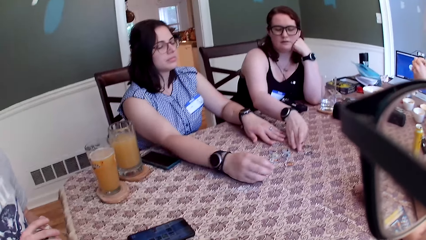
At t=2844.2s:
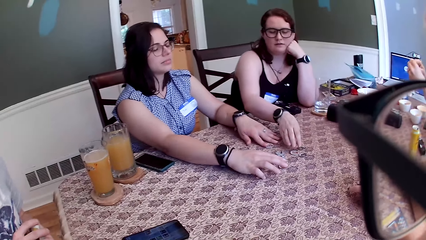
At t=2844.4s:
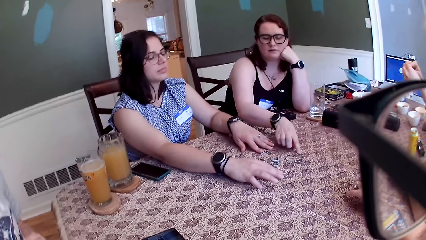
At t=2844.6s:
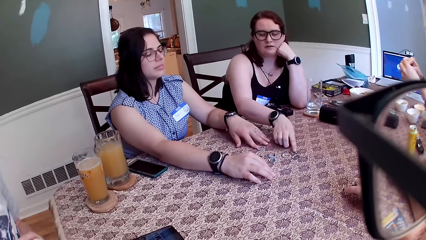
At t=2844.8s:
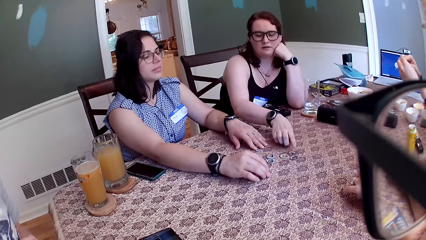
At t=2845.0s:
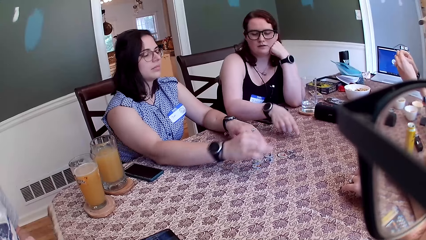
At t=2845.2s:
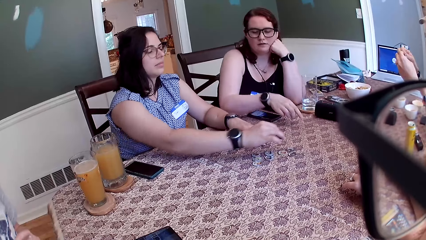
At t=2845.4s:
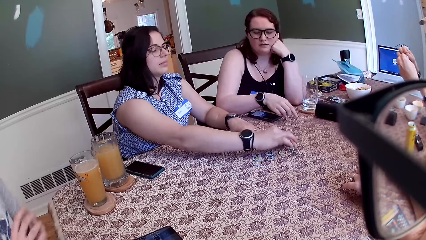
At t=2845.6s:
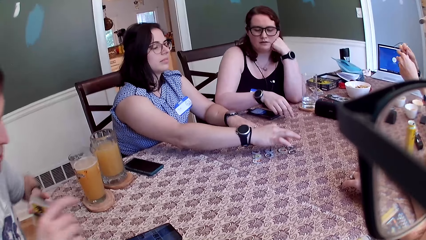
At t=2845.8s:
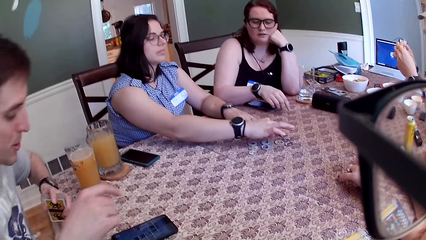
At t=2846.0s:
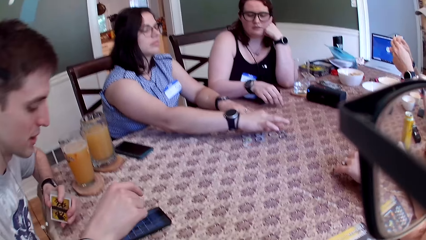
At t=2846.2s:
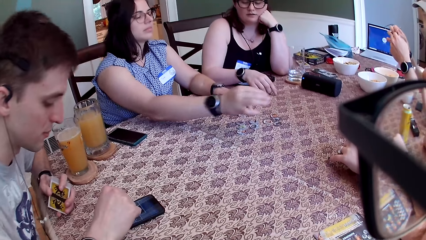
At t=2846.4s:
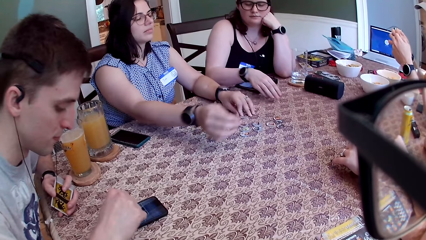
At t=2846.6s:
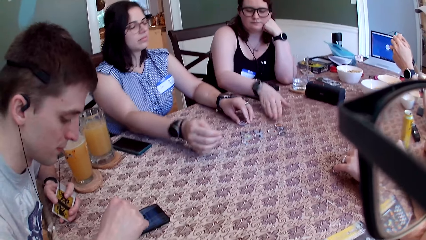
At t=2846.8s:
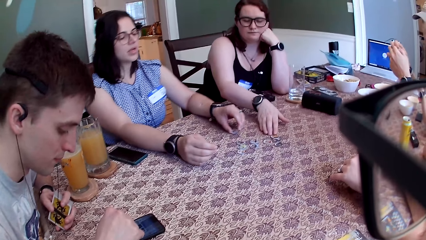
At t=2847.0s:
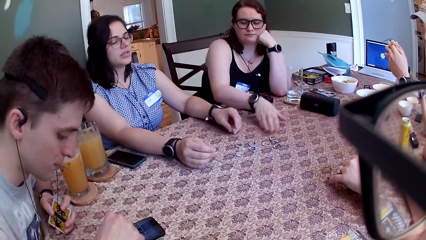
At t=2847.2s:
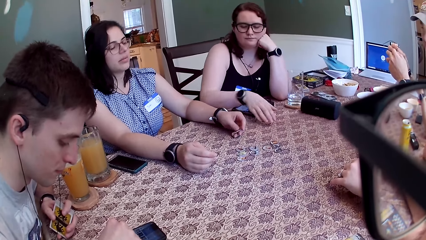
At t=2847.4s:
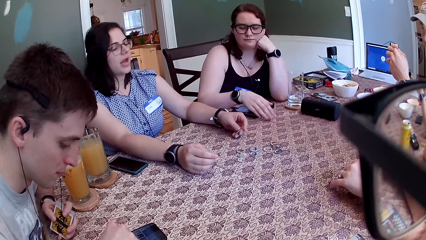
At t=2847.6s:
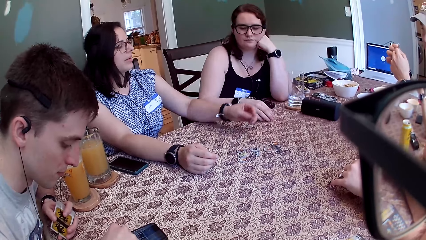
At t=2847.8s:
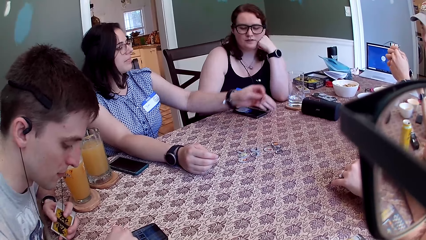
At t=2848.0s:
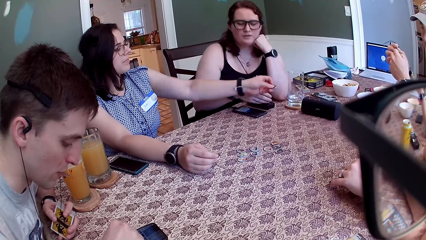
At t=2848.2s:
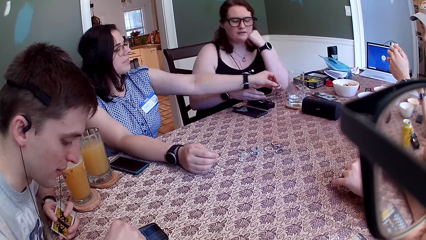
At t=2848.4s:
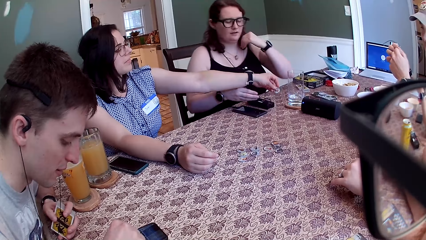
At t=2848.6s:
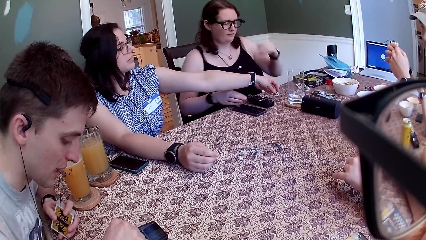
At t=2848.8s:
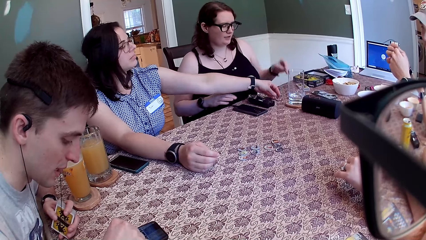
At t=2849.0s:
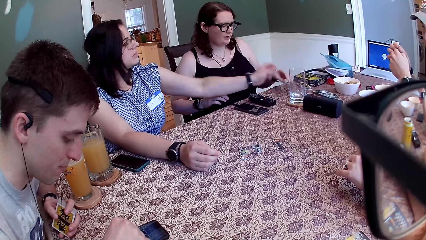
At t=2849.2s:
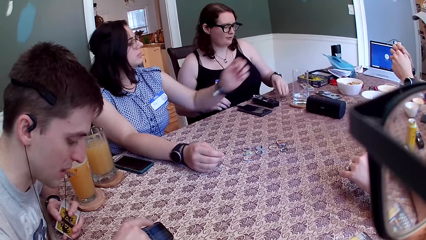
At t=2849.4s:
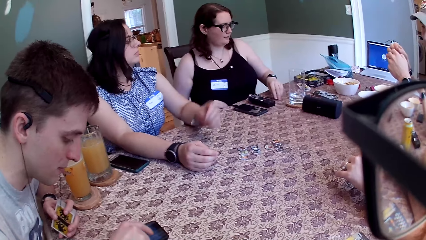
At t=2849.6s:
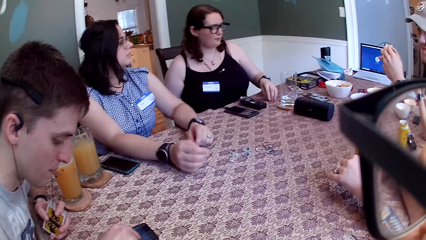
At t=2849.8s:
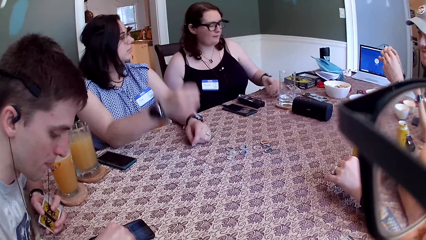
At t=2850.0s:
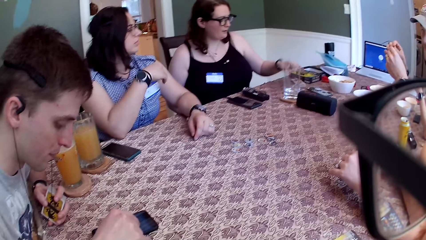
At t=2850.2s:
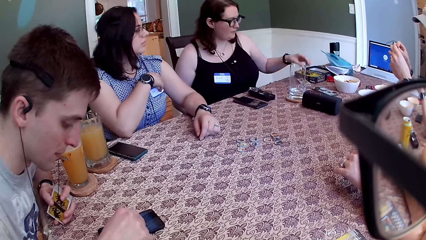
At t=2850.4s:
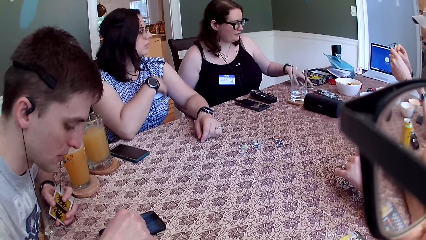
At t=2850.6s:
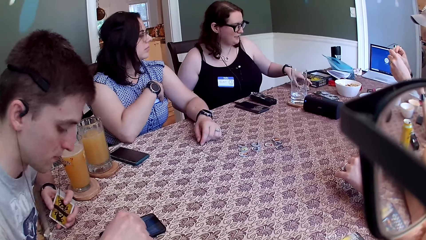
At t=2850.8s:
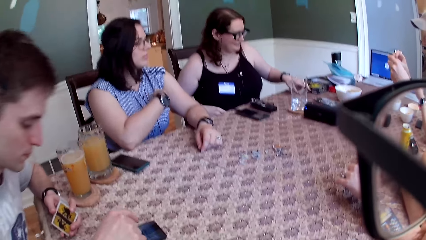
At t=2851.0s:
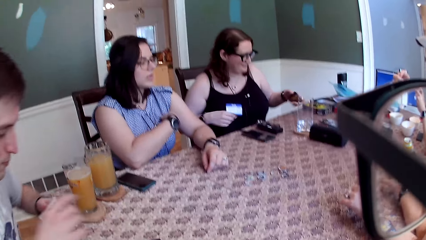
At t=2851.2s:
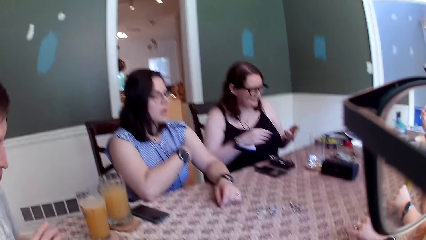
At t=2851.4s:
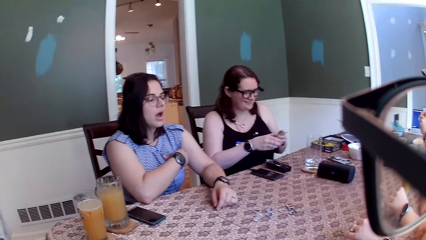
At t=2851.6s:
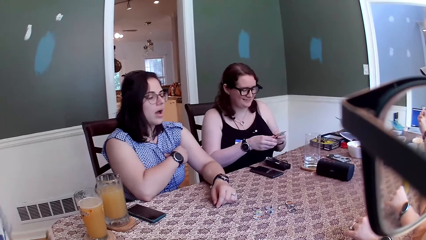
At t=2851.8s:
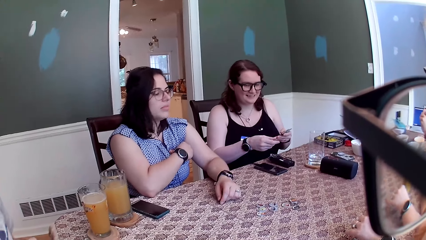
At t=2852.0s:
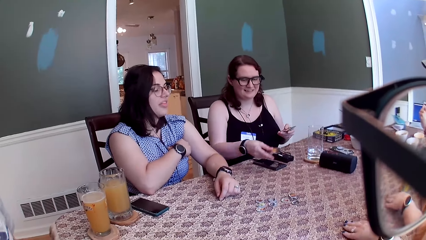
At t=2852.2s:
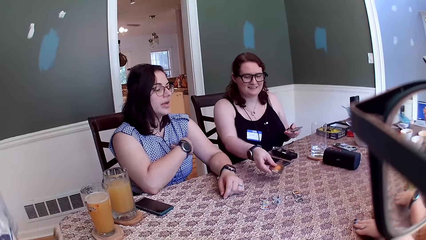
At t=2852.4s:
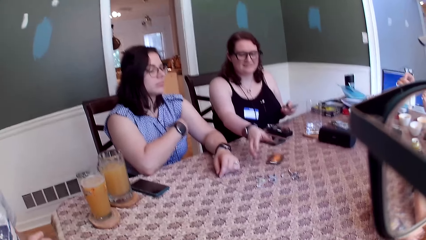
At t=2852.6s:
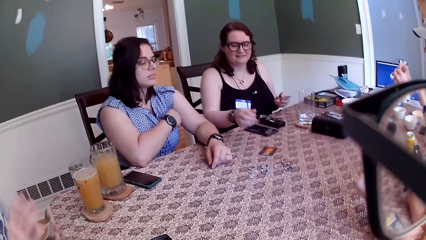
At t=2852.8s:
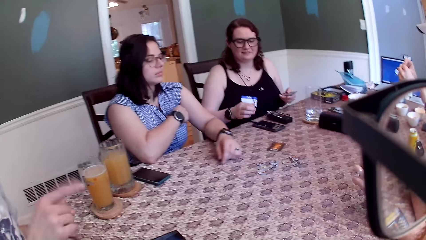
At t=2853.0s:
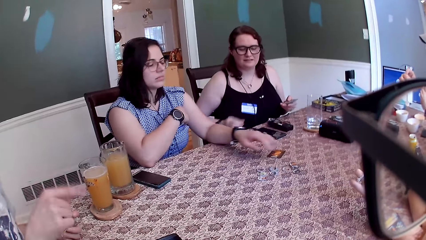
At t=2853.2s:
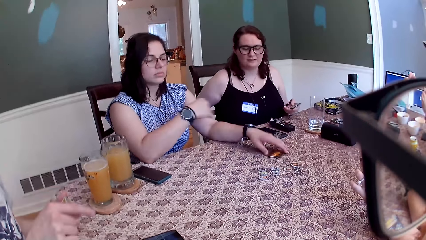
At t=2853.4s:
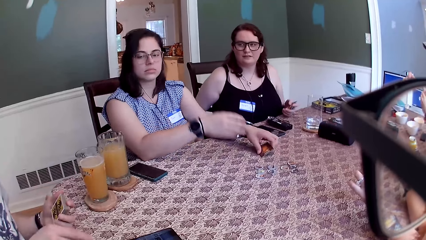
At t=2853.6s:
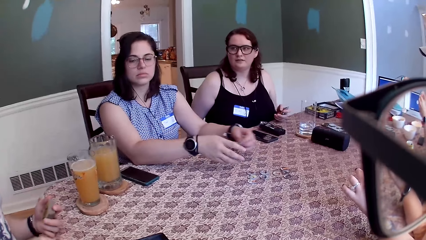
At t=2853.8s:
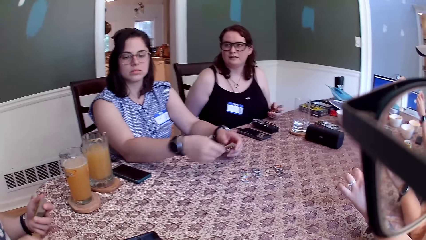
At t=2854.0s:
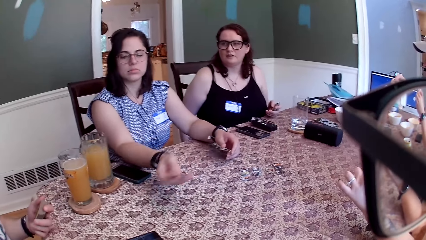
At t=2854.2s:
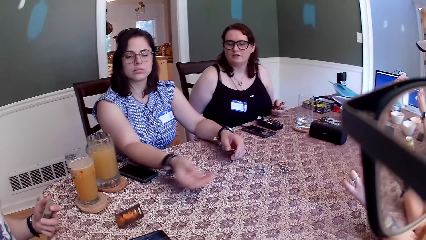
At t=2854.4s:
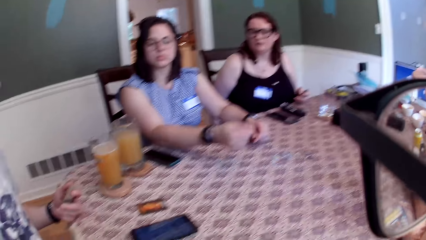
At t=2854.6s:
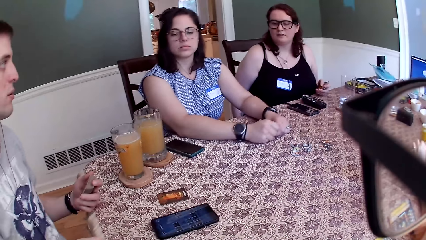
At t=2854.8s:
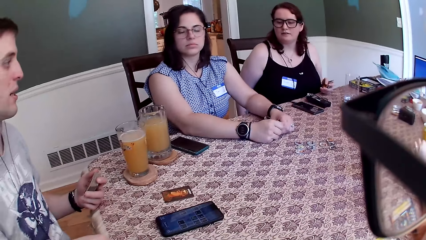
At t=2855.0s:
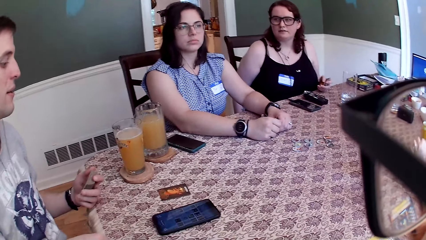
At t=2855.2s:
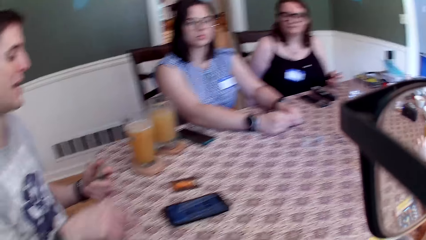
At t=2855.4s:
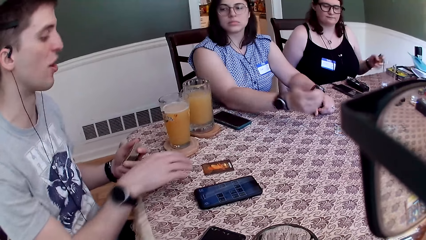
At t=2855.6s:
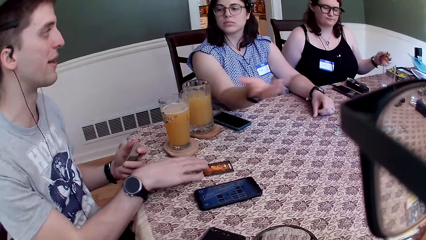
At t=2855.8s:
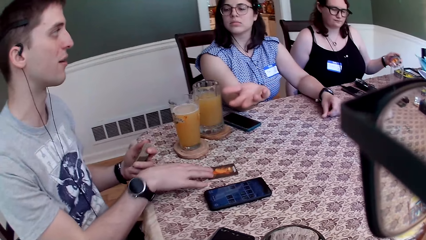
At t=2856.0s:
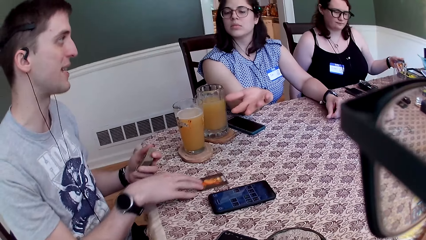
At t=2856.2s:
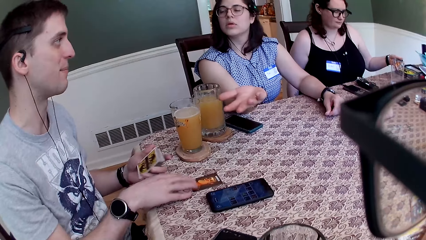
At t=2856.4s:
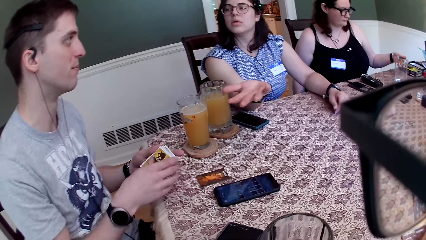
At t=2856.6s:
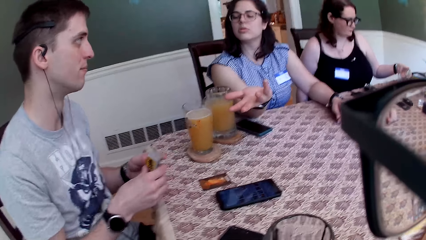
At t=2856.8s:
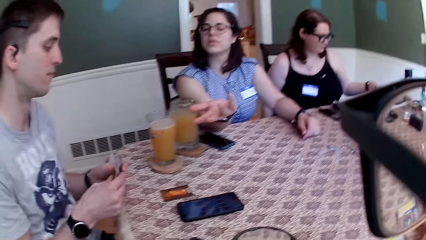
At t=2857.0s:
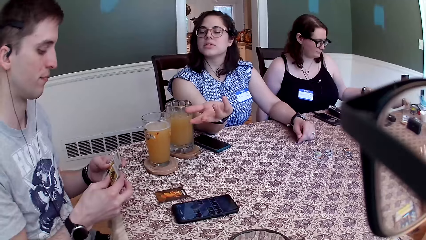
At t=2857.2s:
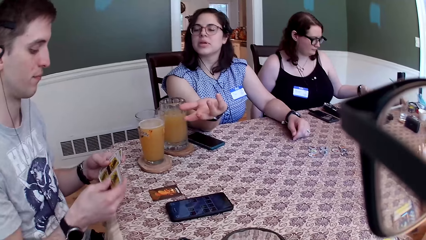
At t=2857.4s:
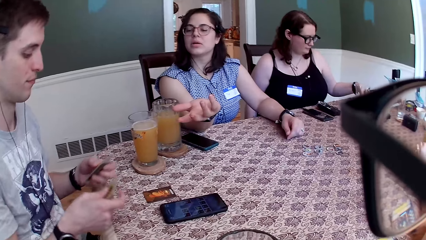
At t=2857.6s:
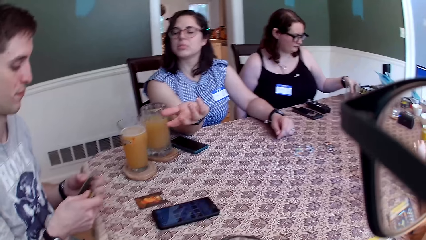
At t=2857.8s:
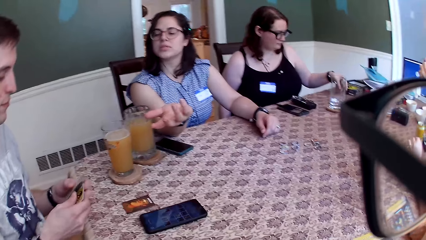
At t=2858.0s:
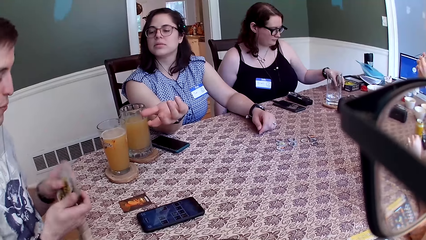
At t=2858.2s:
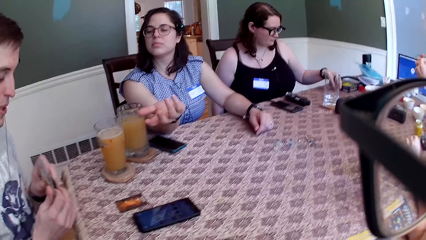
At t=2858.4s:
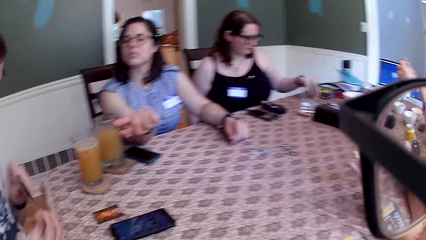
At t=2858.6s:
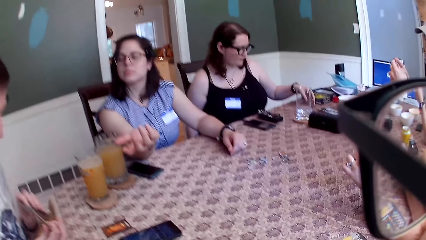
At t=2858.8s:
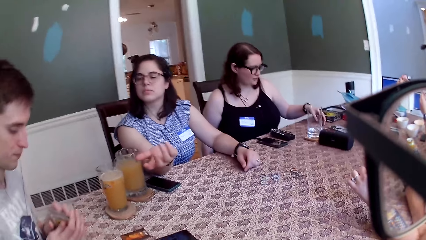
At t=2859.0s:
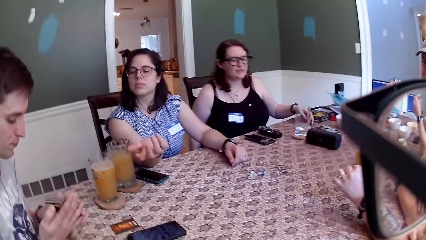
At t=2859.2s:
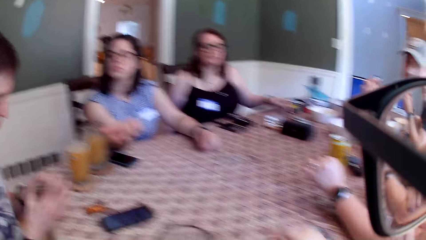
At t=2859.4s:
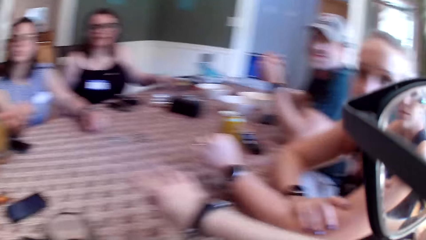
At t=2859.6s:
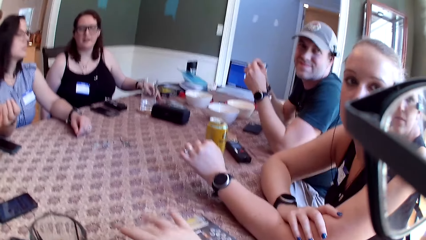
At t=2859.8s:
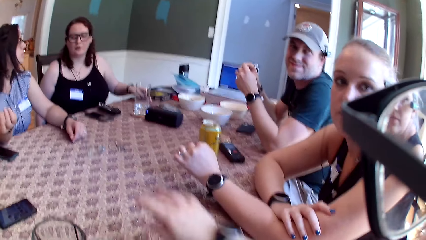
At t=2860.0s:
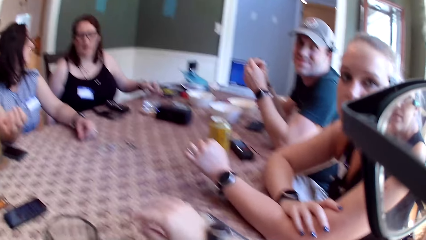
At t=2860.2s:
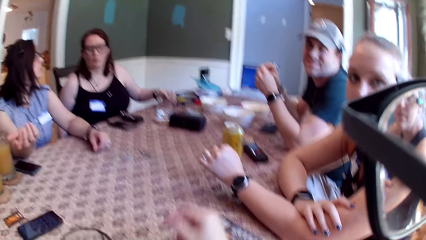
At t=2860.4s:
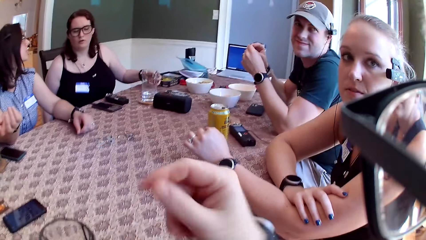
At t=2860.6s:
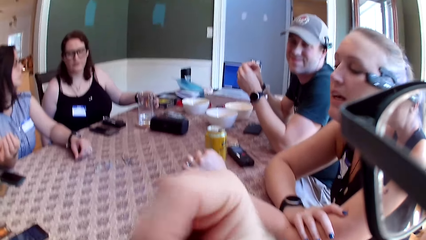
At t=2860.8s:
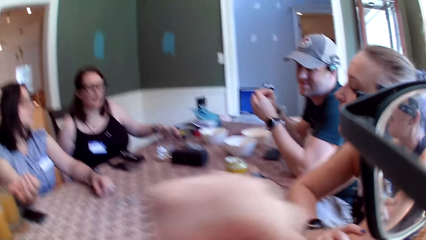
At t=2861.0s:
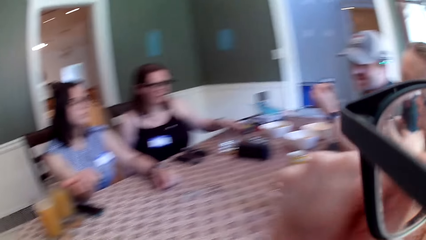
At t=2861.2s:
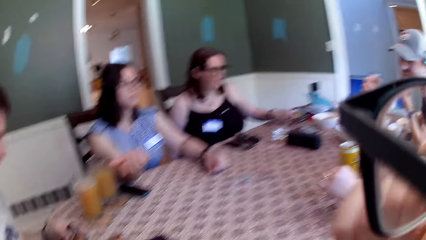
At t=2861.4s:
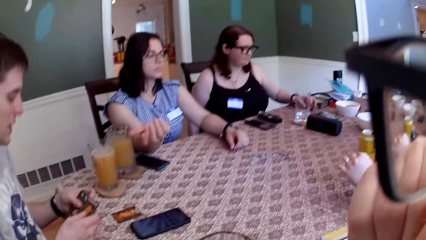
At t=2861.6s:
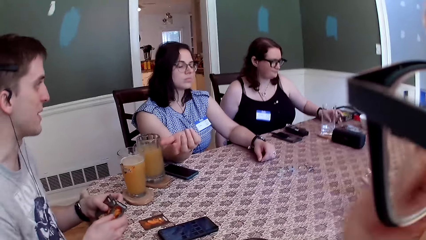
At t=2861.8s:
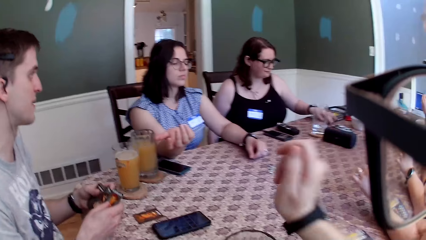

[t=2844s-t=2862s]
A woman shifts the card token on the table with her right hand. She picks up the card token on the table with her right hand. A man presses the phone on the table with his right hand. The woman flips the card token on the table with her left hand. She drops the card token on the table with her left hand. Another woman picks up the card token on the table with her left hand. A person goes through his phone. The other woman picks up the cards on the table with her left hand. She holds the cards with both hands. She drops the card on the table with her right hand. The first woman picks up the card on the table with her left hand. She drops the card on the table with her left hand. The man interacts with the group of people. He shifts the cards on the table with his left hand. He shuffles the cards with both hands. The other woman shifts the card tokens on the table with her left hand. Another person talks.
